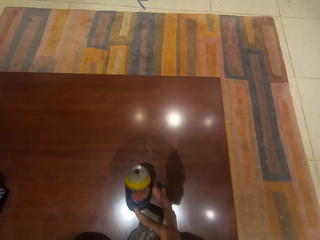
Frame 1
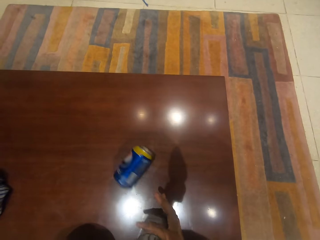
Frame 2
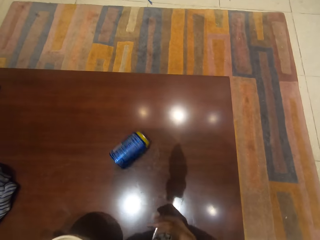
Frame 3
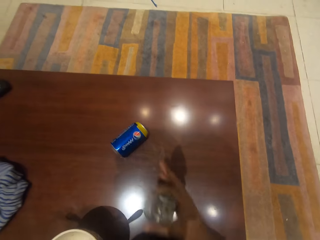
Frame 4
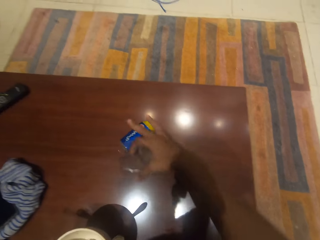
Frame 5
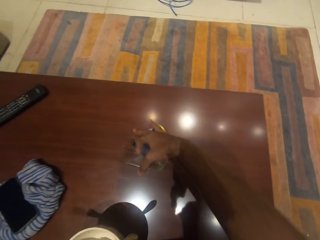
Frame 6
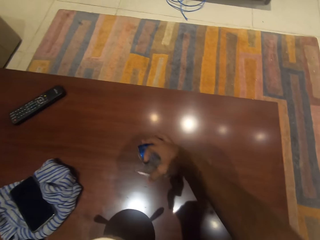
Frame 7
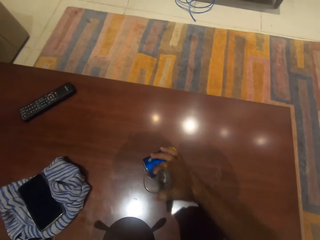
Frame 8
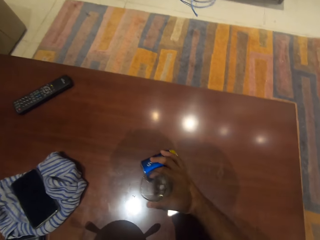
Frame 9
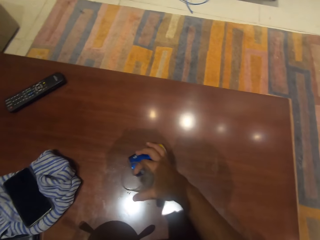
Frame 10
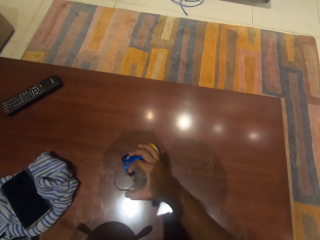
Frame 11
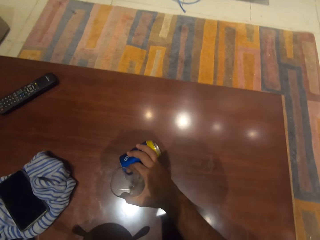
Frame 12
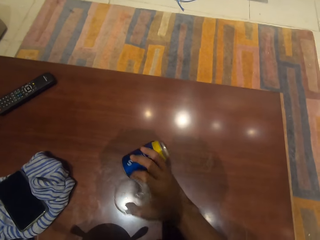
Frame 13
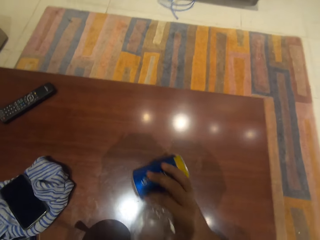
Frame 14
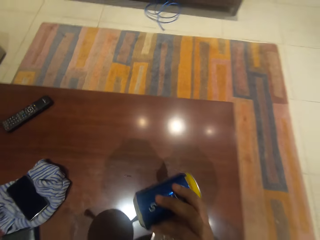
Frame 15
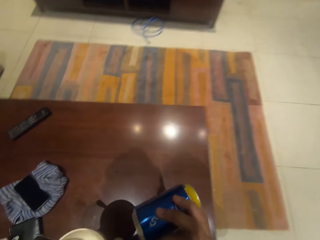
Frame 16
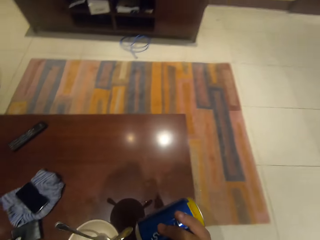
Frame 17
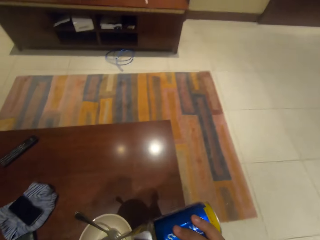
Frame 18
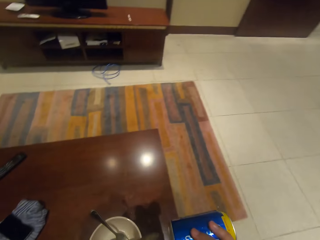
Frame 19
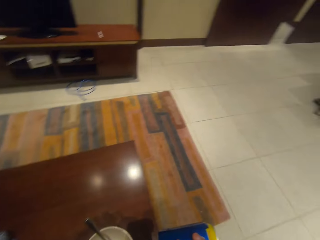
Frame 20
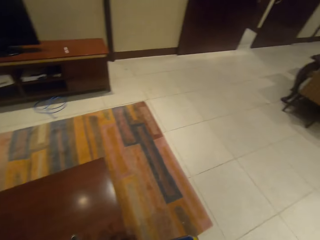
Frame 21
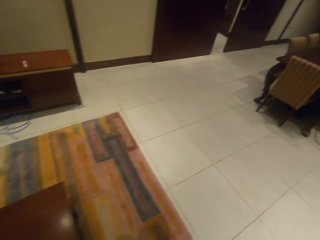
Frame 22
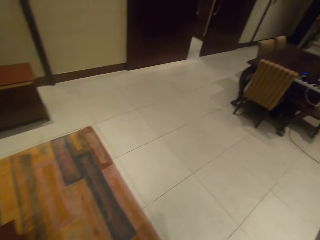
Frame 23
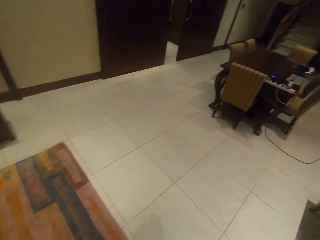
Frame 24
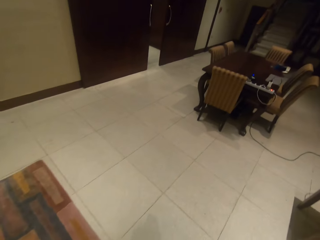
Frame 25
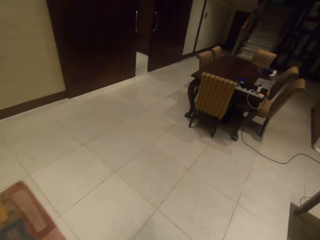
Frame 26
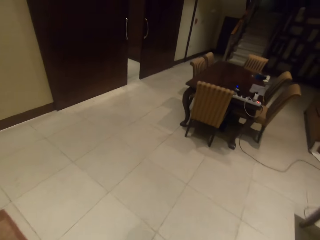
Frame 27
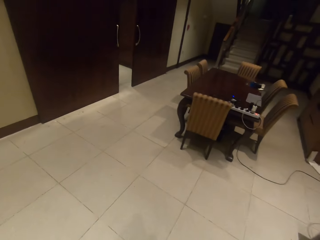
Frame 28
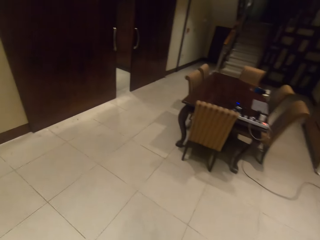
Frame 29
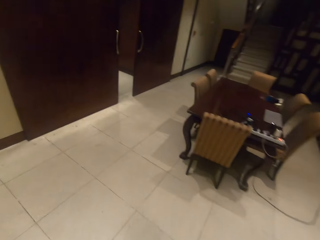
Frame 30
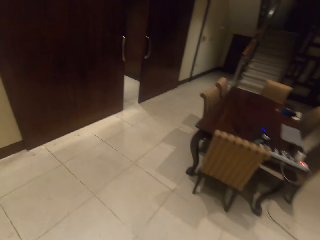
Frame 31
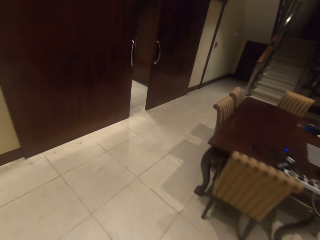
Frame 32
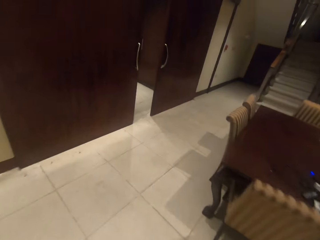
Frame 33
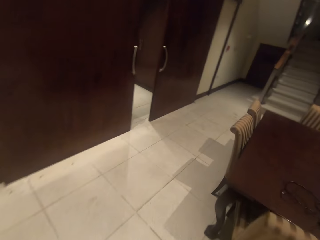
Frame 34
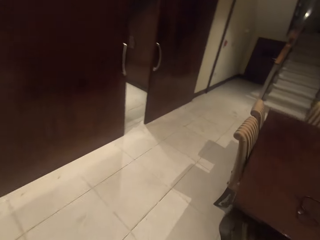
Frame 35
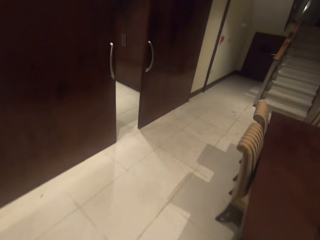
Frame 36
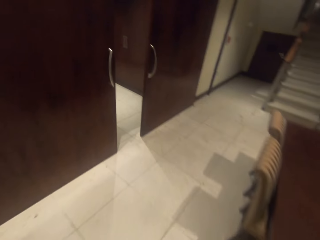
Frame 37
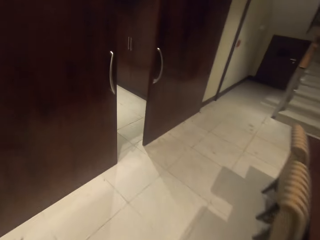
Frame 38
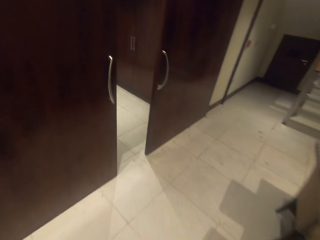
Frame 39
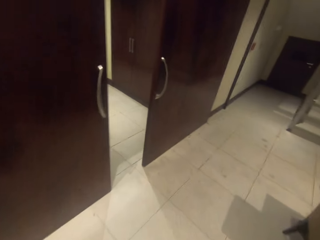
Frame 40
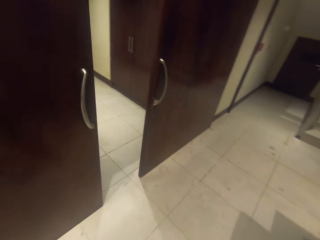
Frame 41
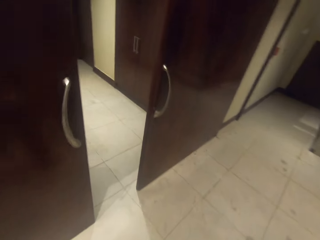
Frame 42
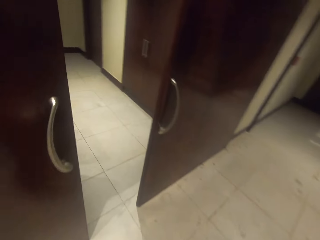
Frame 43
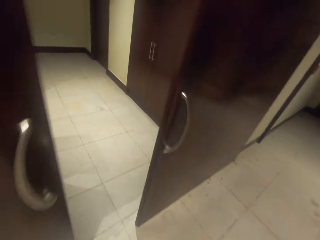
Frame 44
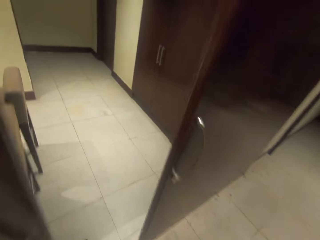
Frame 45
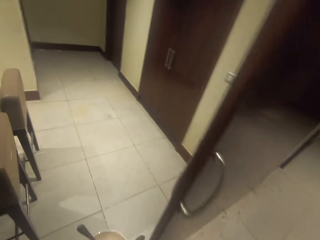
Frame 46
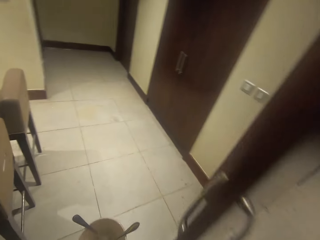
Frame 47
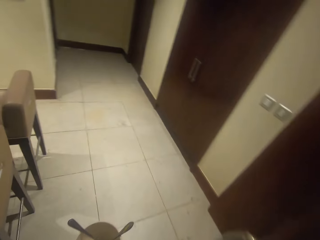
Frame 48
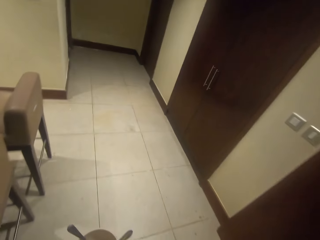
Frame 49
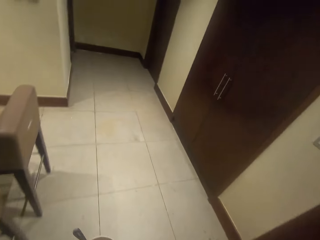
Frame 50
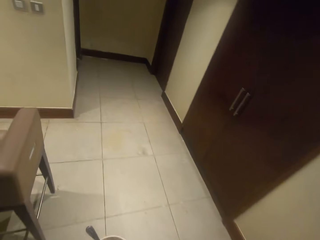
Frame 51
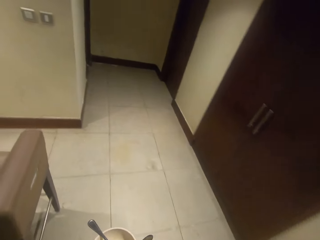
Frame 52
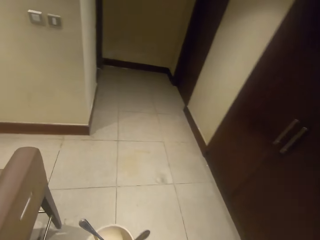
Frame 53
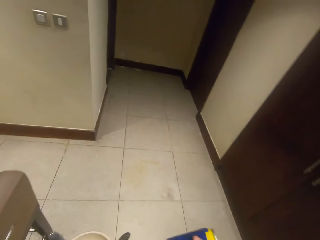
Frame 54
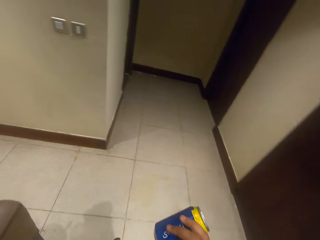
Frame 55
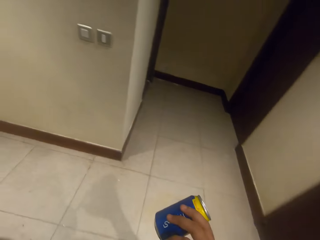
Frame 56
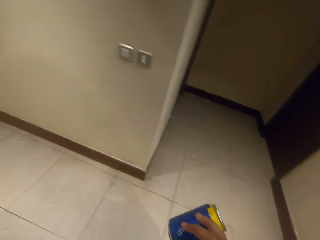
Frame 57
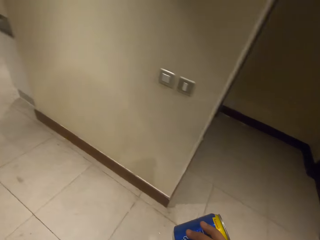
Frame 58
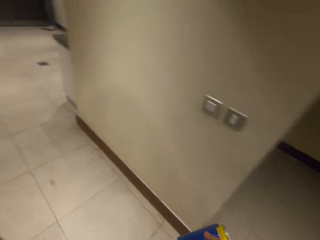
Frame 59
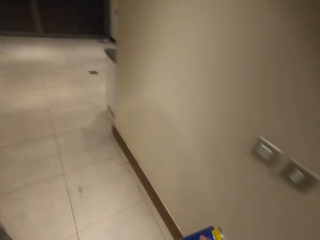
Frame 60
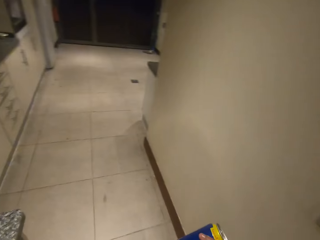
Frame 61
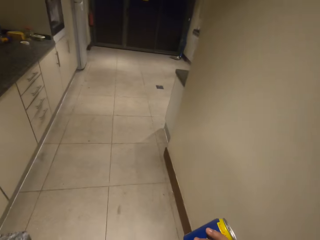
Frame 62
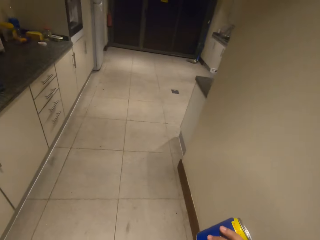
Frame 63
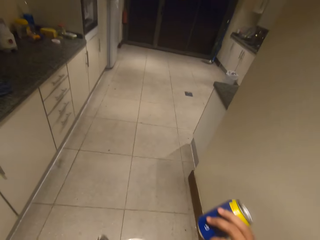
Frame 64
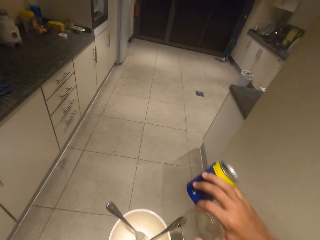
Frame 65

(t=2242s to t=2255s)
The camera wearer picks up the can from the table. The can slips from his hand. He picks up the can from the table. He walks around the room. He enters the kitchen.

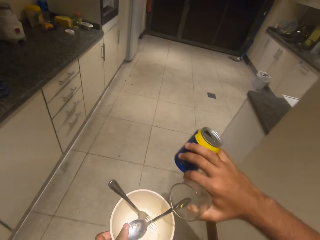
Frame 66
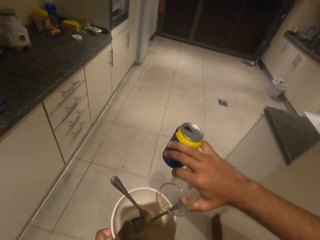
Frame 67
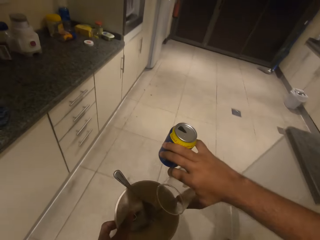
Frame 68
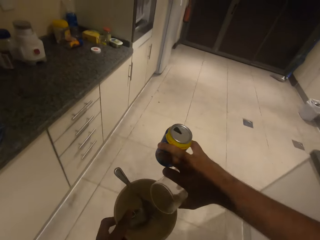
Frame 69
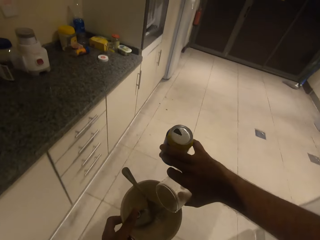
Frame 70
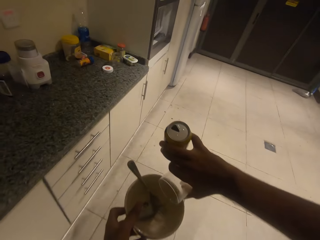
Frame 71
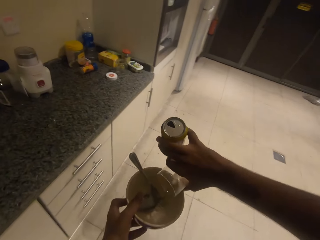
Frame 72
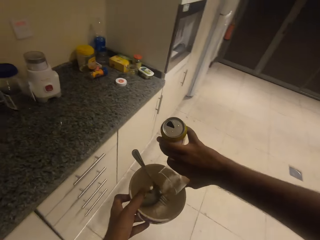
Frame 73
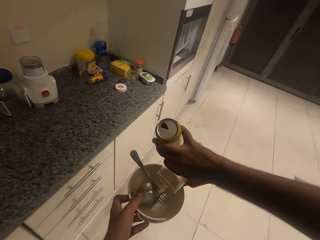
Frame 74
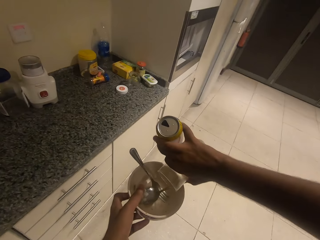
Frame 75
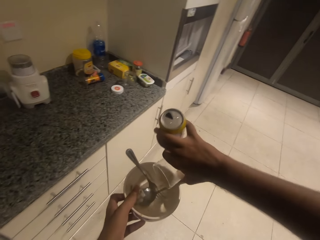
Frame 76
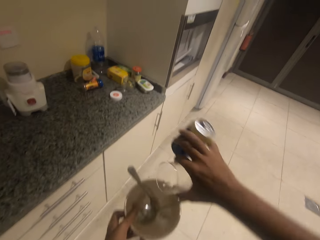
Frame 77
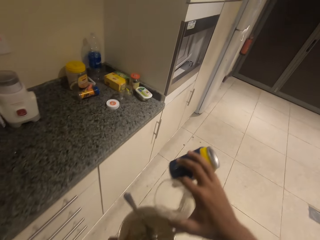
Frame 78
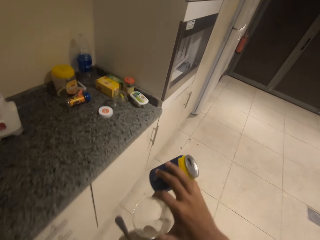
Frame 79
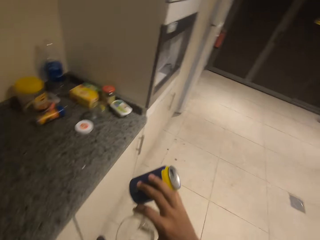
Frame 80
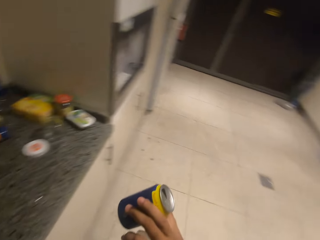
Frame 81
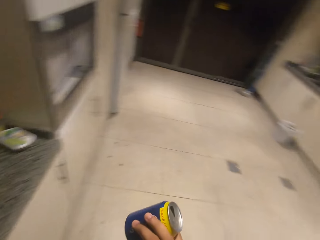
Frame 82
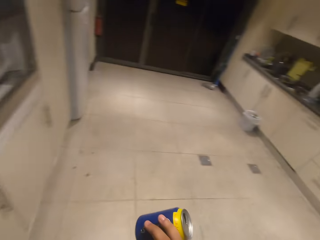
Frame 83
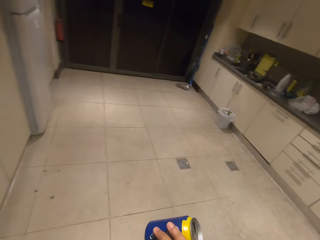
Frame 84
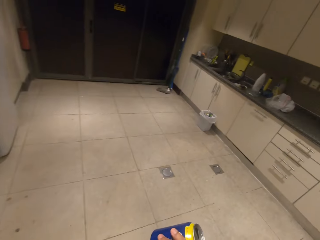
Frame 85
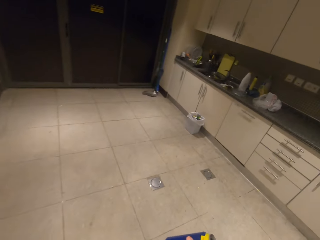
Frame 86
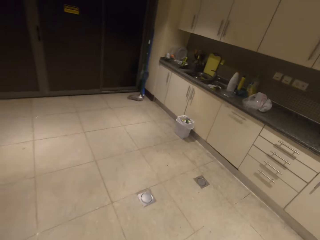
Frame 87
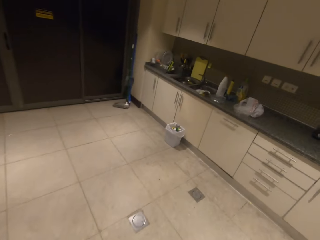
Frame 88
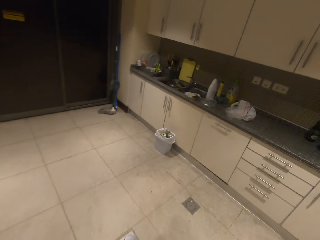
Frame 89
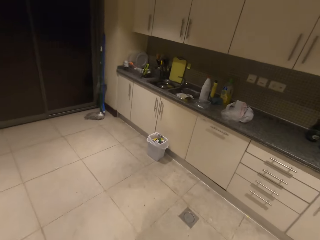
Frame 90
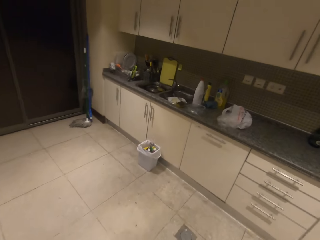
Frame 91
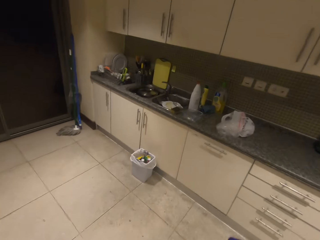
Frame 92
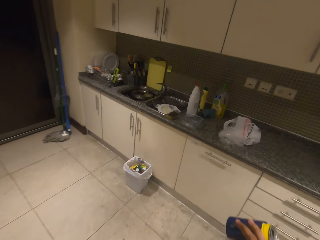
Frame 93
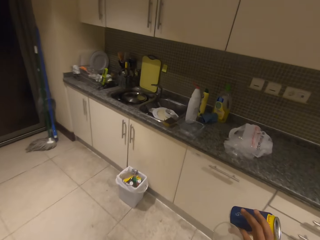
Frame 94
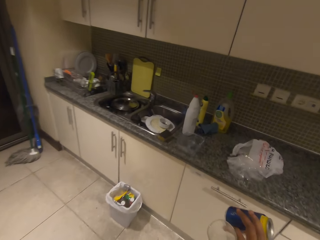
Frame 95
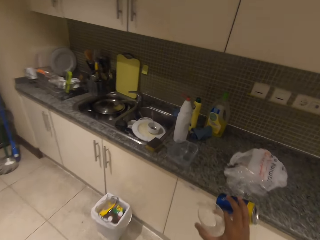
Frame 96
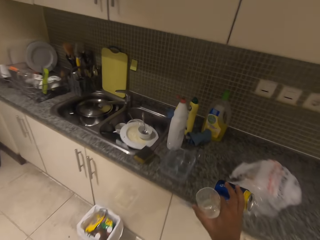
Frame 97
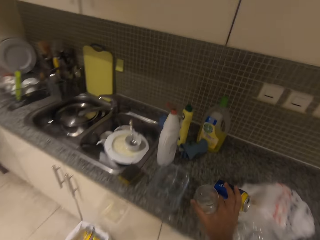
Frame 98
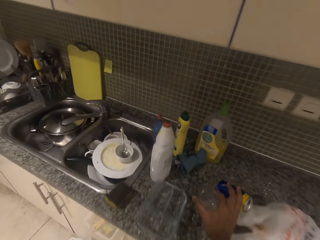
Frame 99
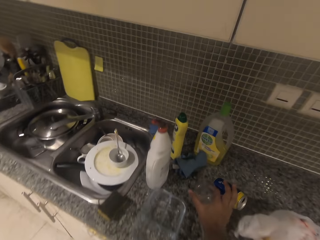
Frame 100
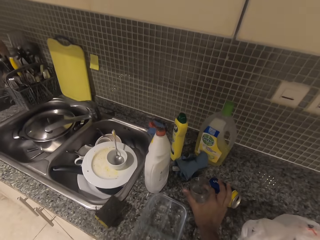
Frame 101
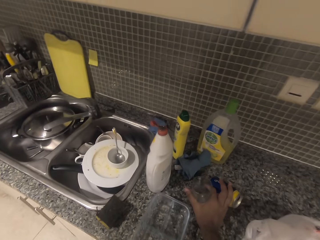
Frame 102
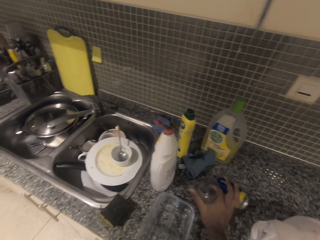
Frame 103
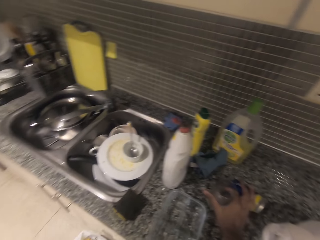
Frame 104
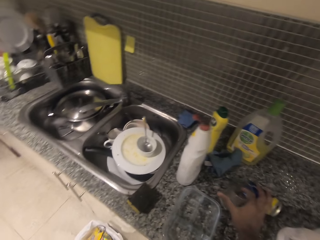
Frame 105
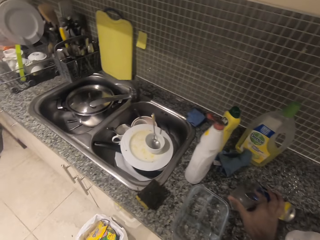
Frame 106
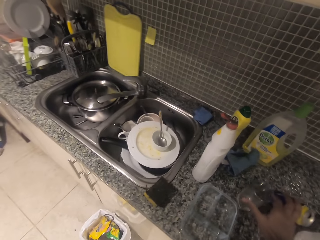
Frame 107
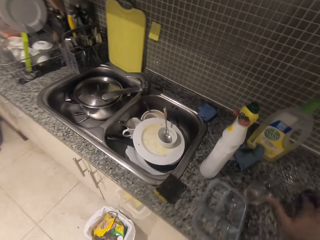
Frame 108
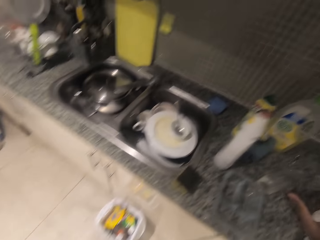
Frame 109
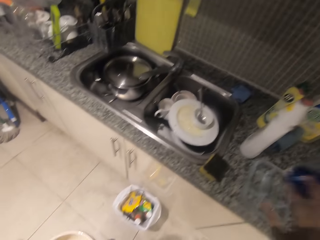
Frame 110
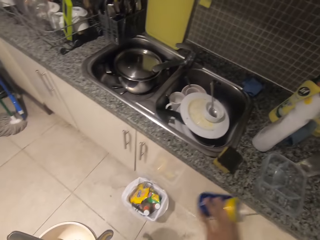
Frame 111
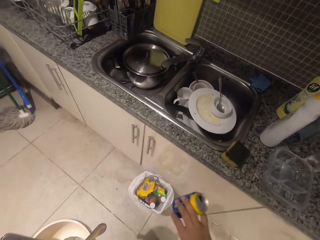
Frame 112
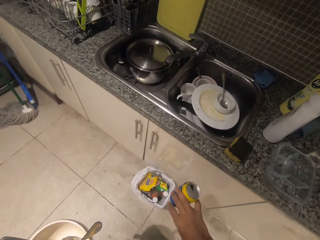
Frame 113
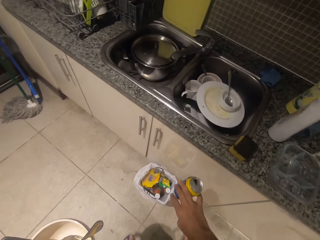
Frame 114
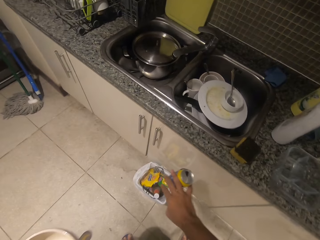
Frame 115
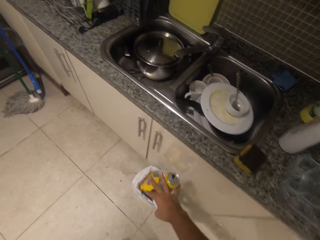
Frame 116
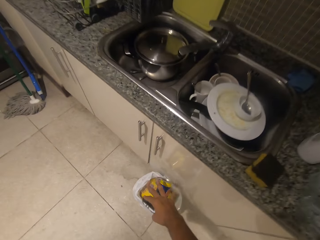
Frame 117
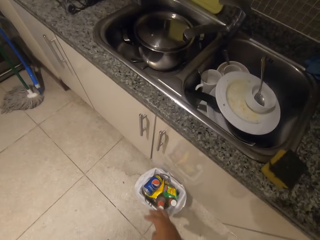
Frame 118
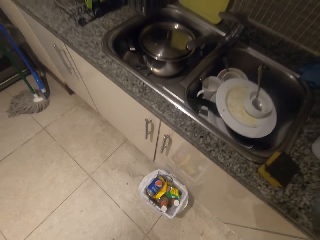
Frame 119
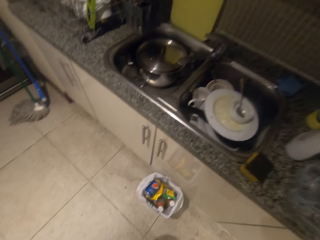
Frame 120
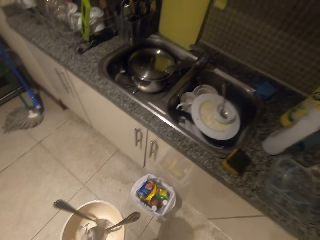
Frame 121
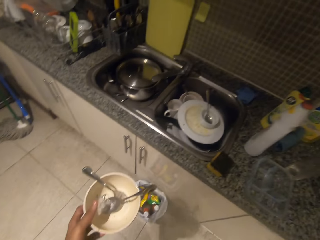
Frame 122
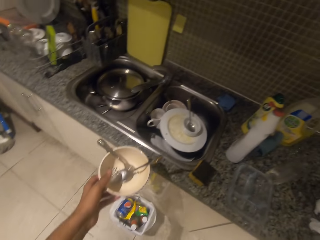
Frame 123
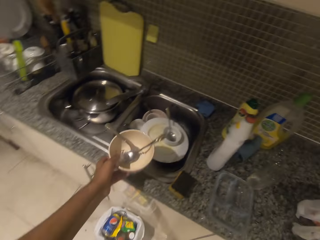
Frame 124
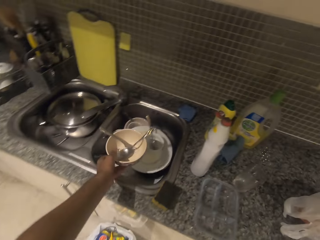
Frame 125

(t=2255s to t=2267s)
The camera wearer pours ice cubes into the dish. They walk around the kitchen. They put the glass on the kitchen shelf. They throw the can into the dustbin.
